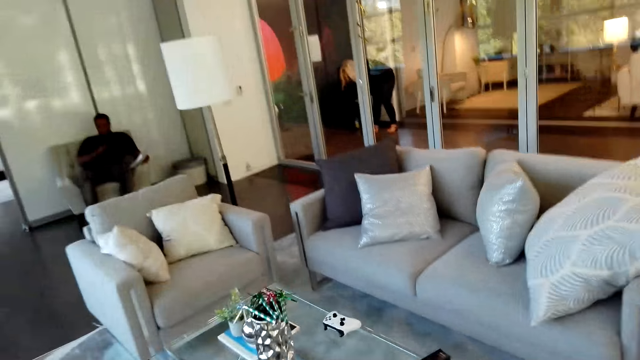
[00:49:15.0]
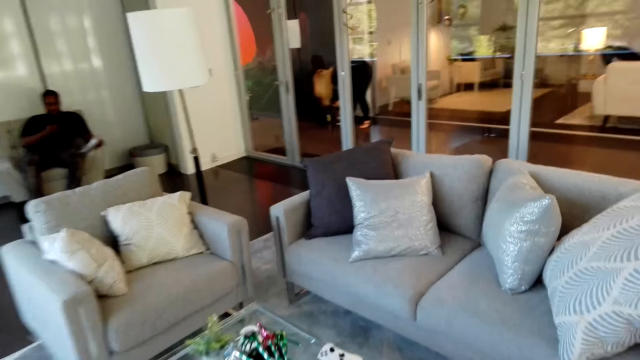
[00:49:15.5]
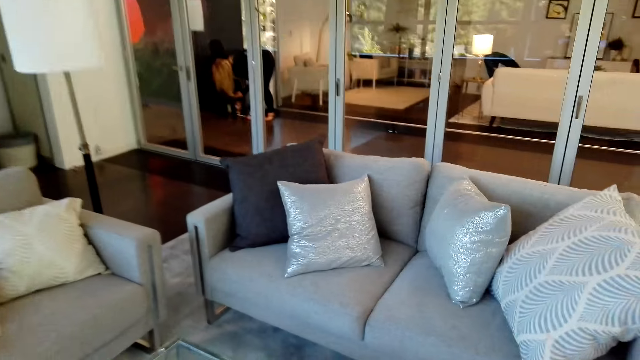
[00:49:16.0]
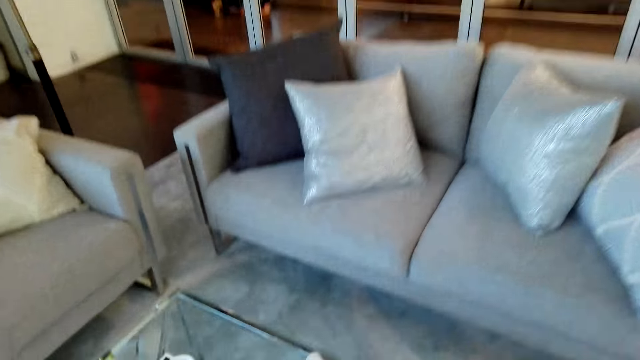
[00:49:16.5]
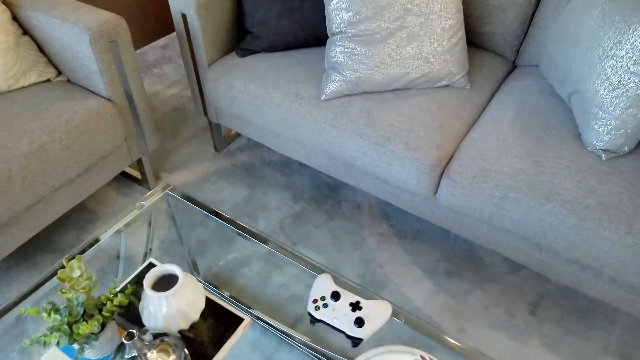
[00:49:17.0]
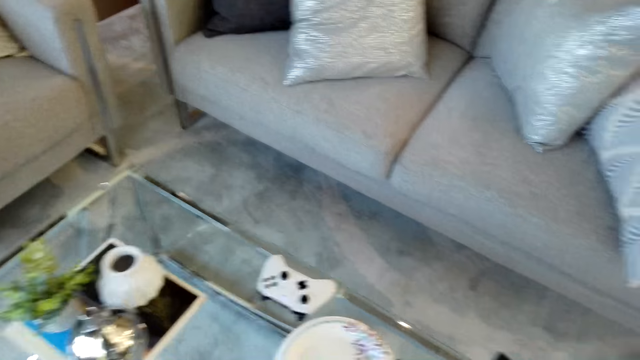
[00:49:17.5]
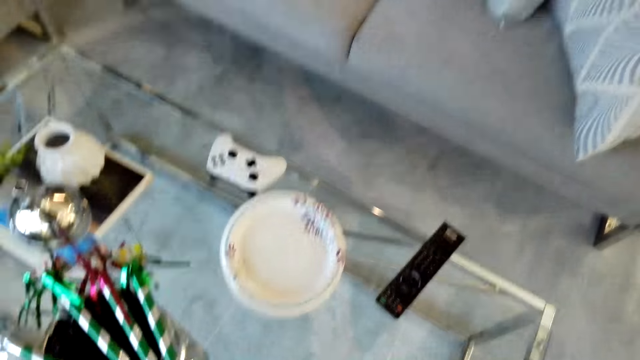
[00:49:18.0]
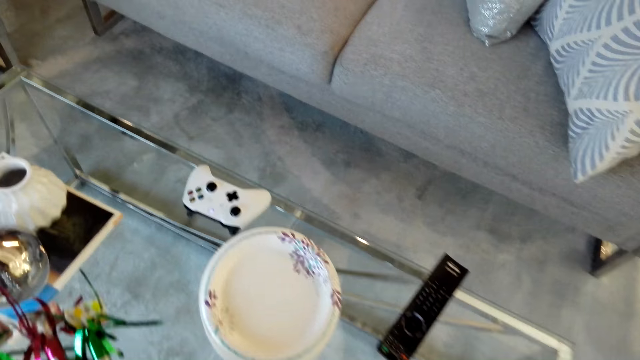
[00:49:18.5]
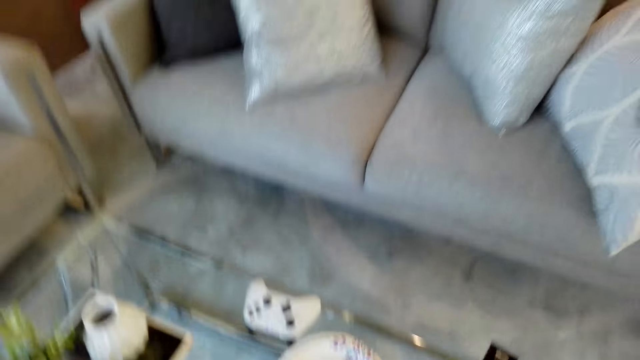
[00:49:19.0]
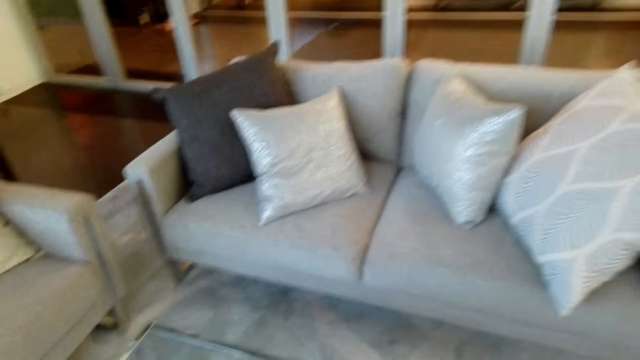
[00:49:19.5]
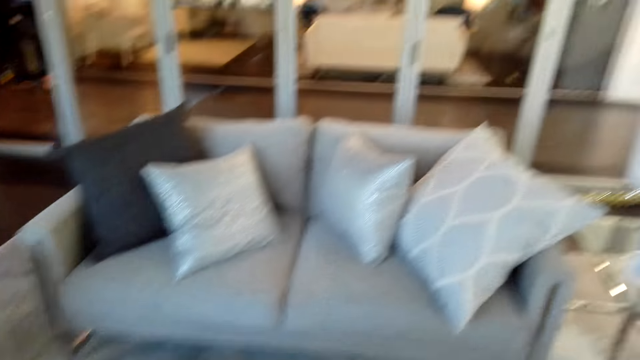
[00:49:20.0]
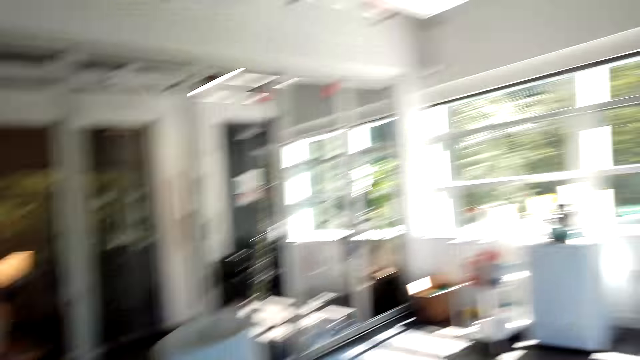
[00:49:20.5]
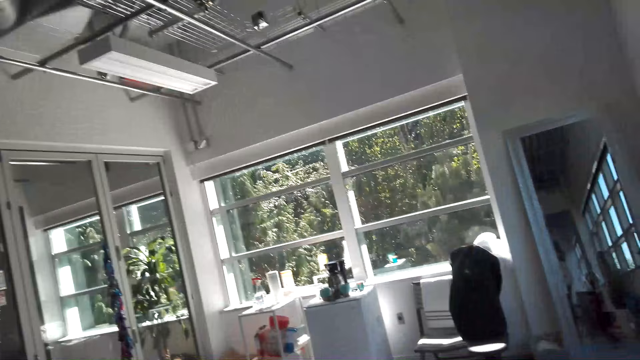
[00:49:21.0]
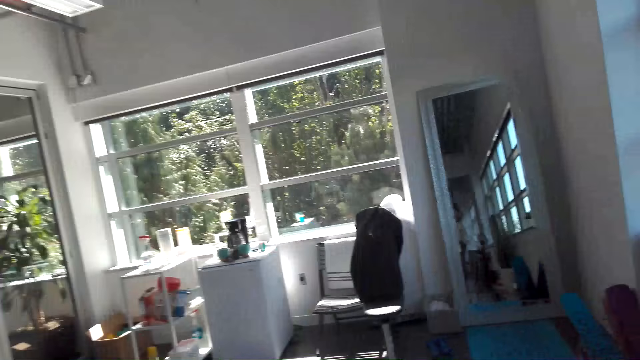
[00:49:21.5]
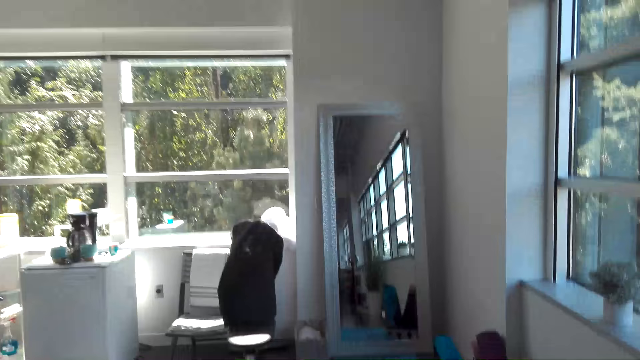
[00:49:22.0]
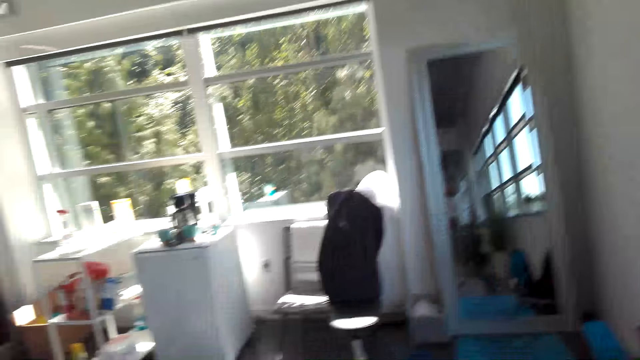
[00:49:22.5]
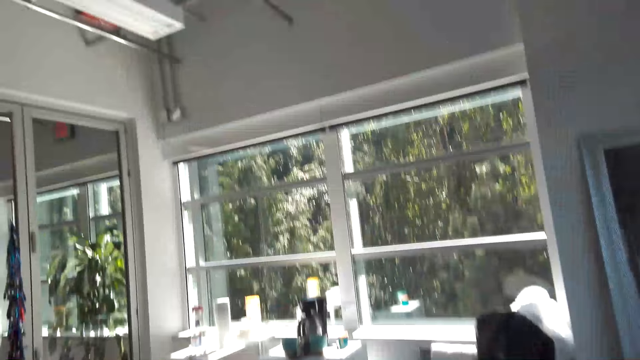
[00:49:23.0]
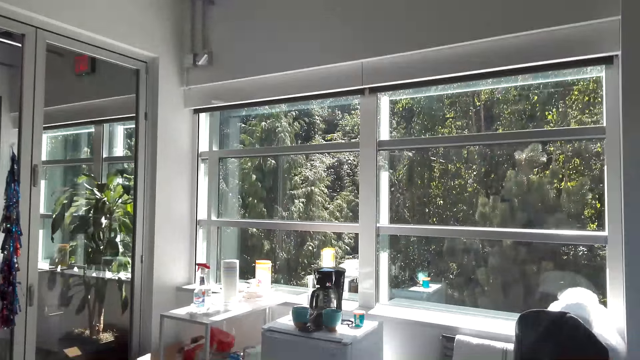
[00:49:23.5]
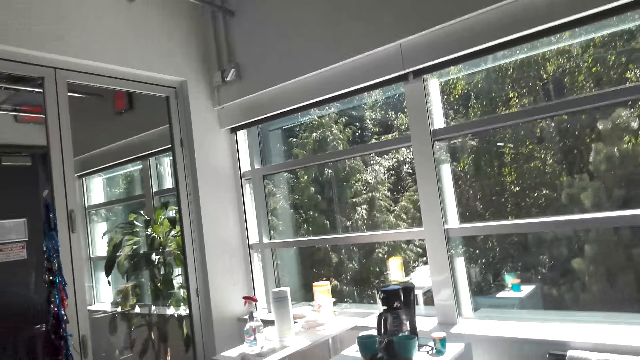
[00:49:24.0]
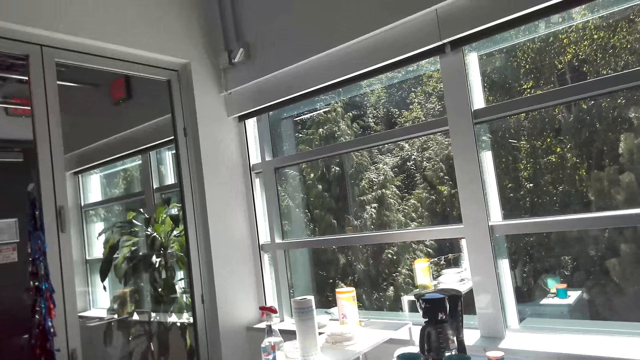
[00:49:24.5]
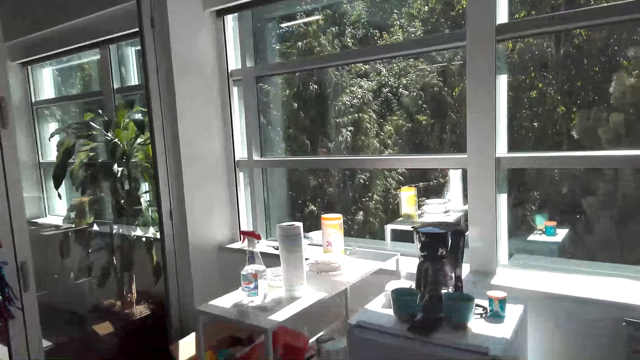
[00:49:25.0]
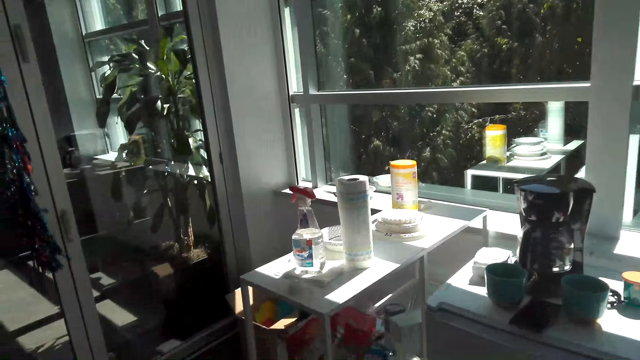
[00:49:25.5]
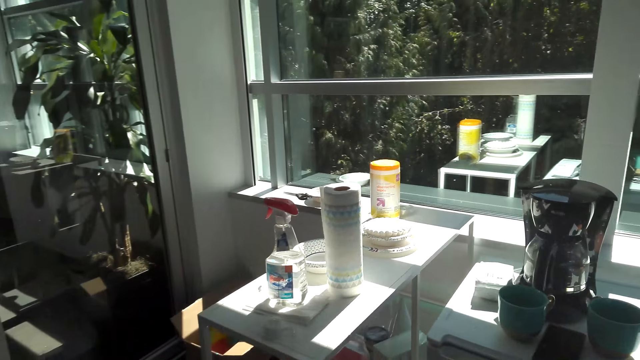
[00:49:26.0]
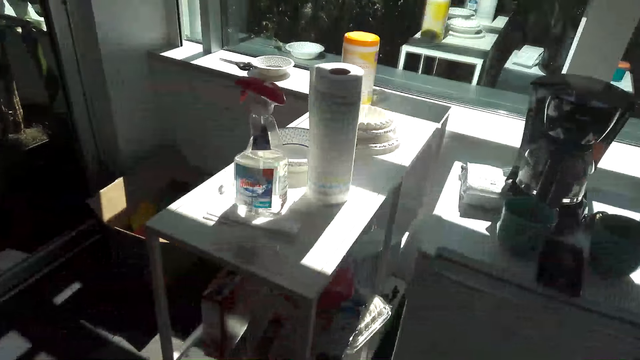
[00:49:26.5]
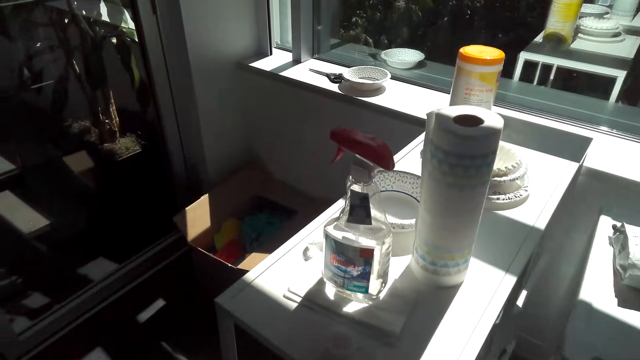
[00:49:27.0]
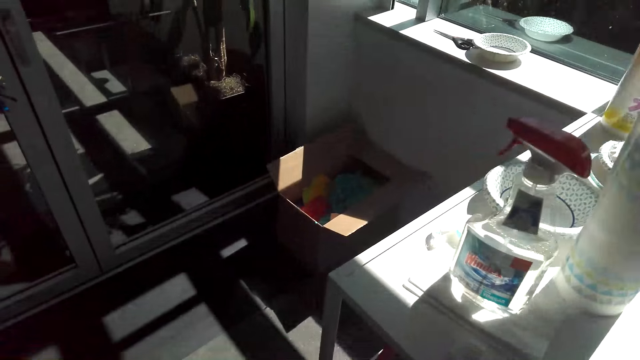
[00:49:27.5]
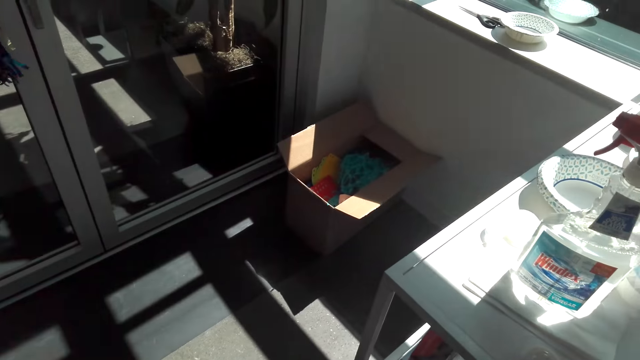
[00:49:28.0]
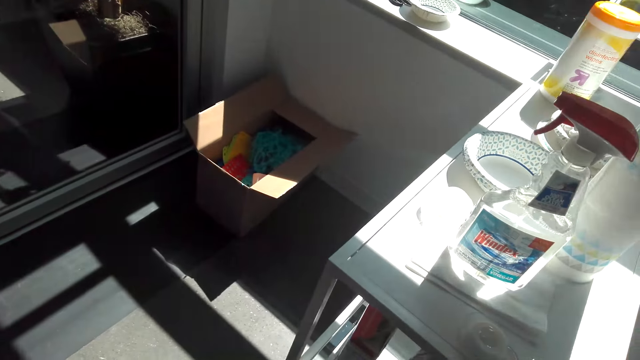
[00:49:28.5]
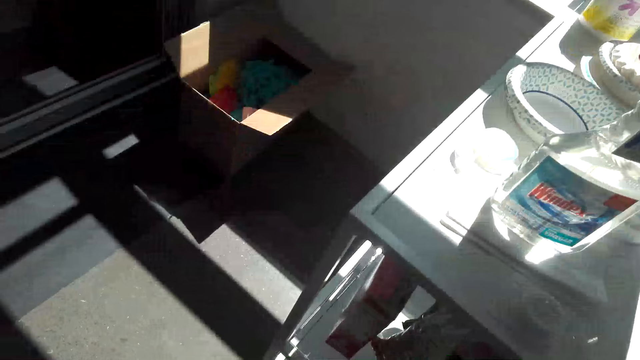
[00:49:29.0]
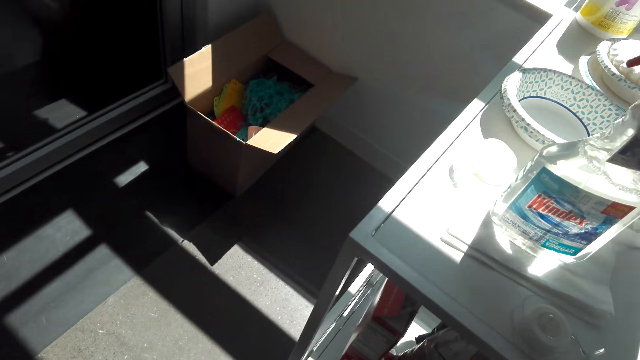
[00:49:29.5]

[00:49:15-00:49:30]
The camera wearer puts the plate on the table. They walk to the counter. They walk around the room. They pick up the snacks from the counter.

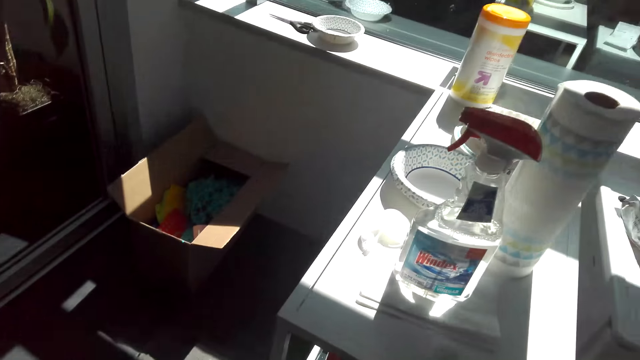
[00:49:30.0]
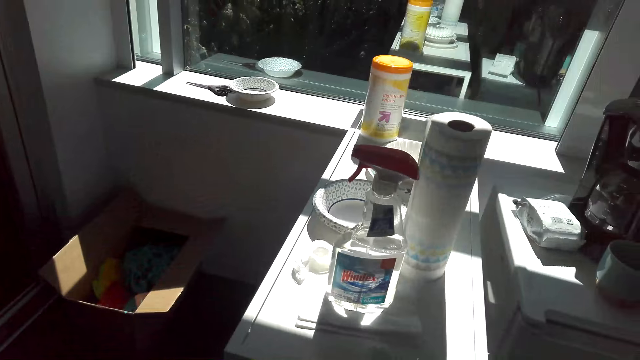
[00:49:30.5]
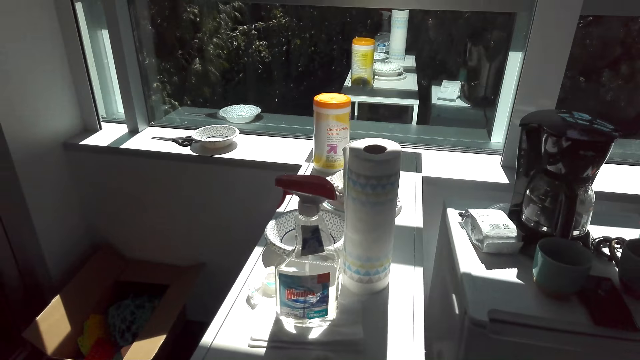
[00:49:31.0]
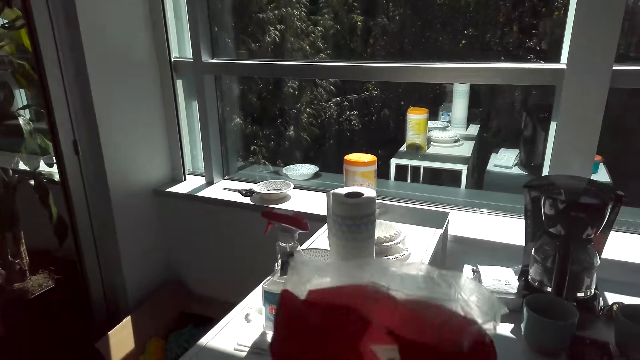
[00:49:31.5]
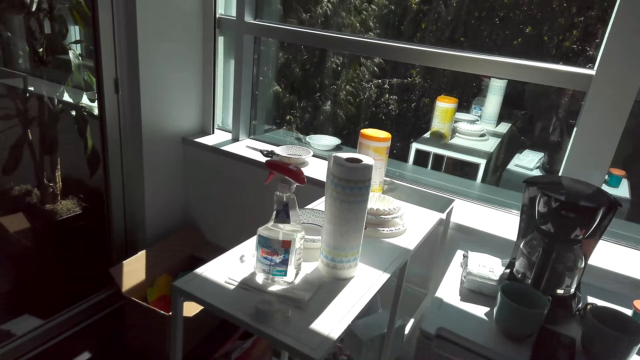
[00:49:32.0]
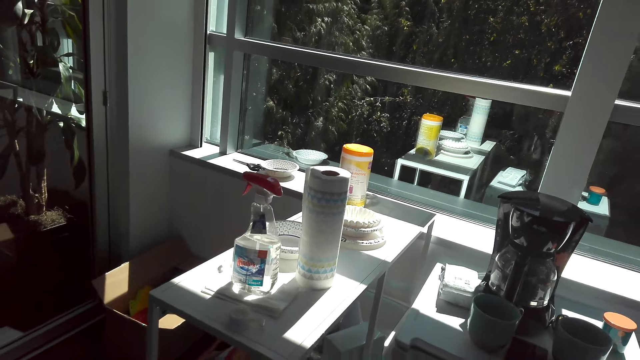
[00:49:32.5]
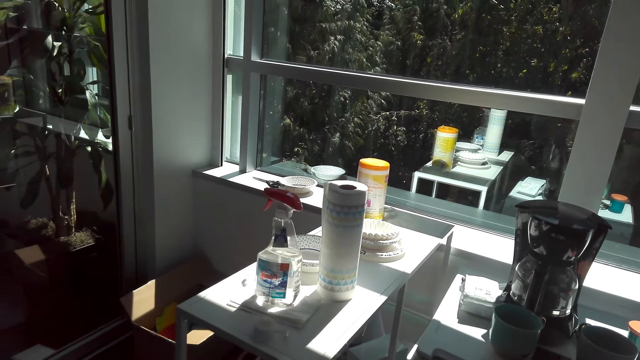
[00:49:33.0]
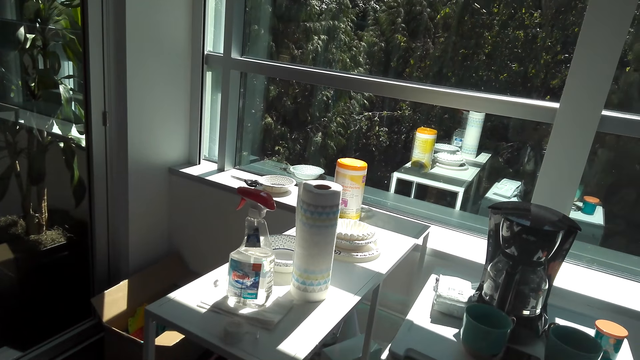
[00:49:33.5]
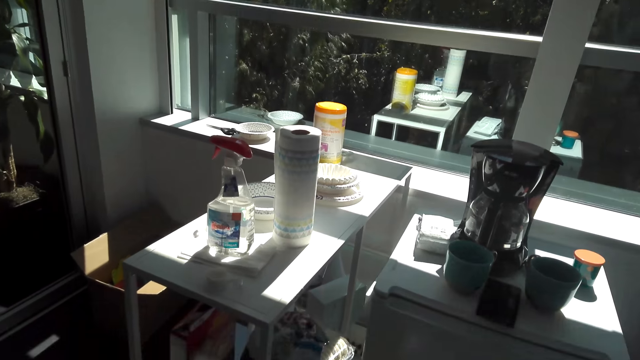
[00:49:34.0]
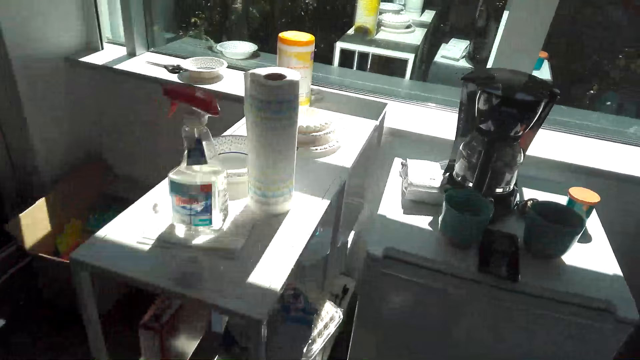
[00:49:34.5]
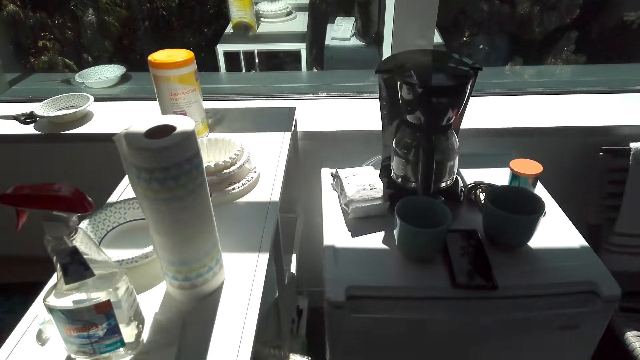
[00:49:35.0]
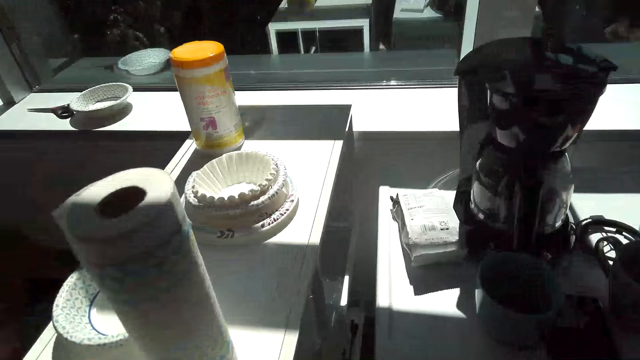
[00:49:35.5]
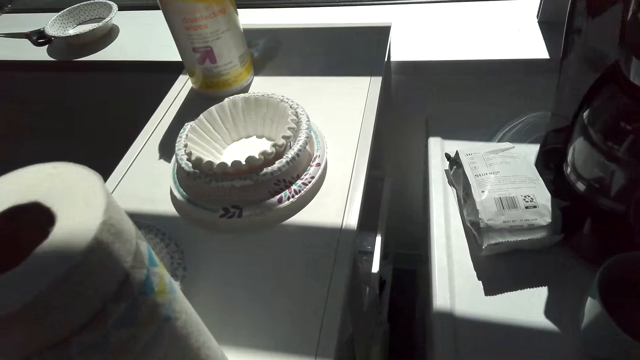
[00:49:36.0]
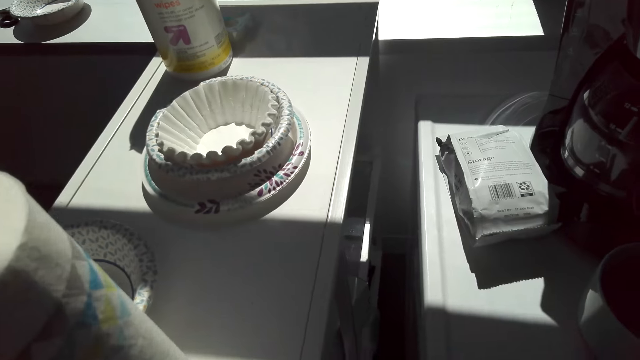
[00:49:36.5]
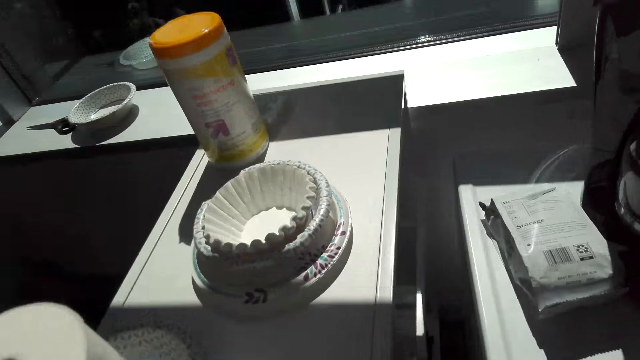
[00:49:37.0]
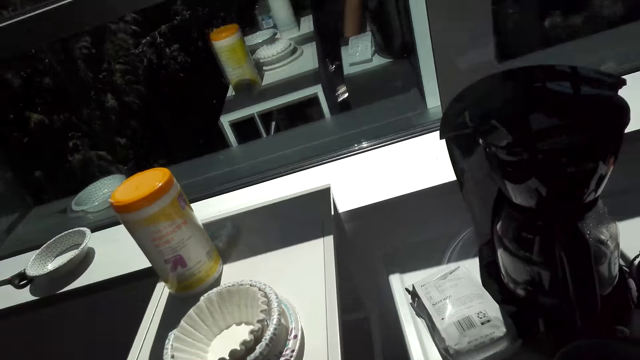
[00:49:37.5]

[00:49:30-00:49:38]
The camera wearer picks up a polythene paper.
